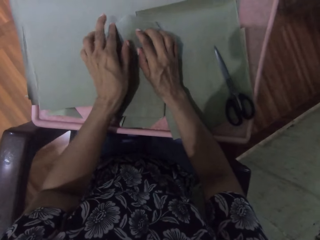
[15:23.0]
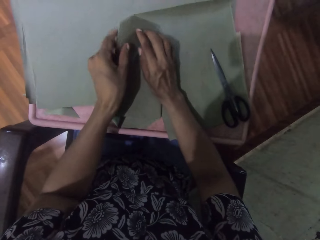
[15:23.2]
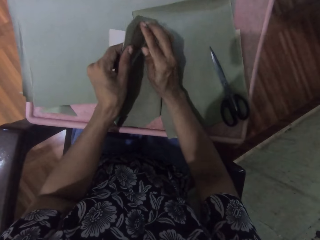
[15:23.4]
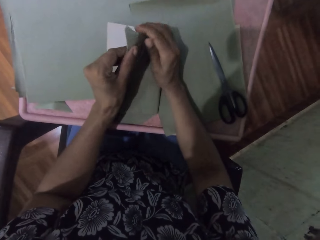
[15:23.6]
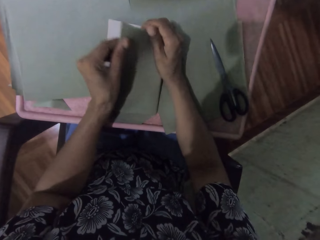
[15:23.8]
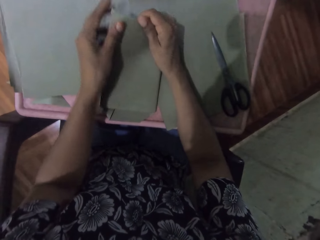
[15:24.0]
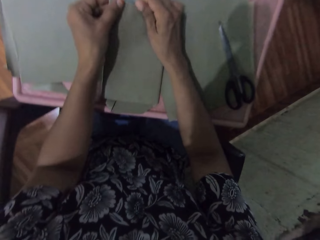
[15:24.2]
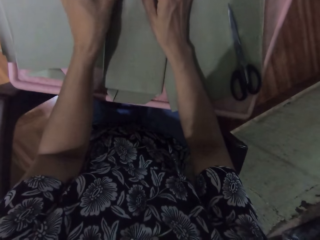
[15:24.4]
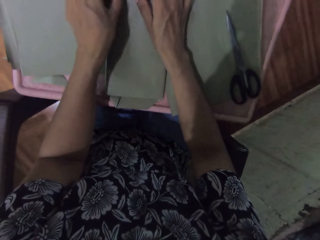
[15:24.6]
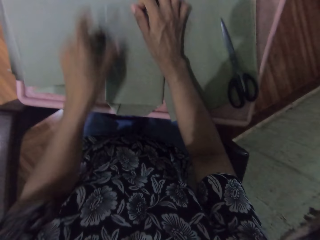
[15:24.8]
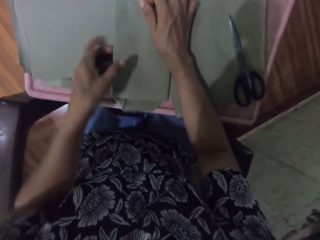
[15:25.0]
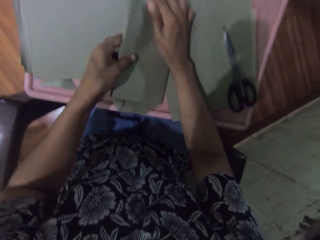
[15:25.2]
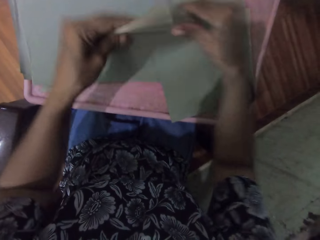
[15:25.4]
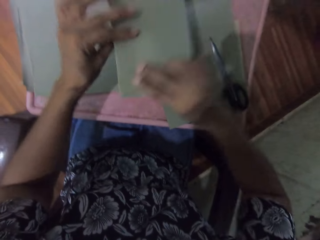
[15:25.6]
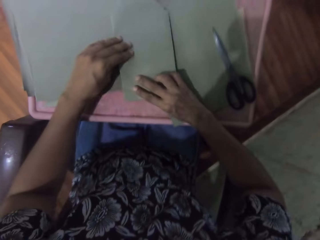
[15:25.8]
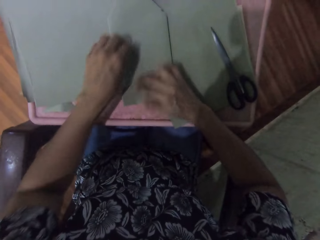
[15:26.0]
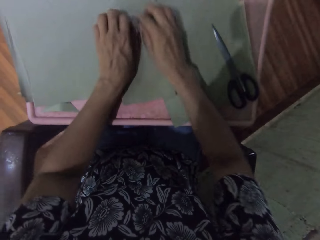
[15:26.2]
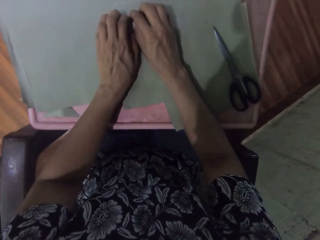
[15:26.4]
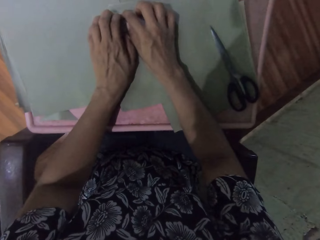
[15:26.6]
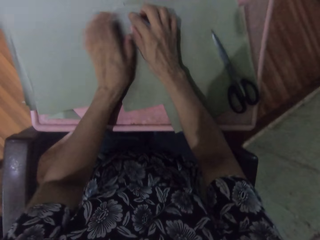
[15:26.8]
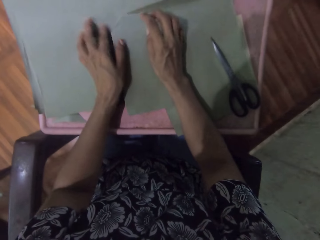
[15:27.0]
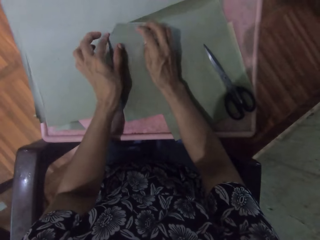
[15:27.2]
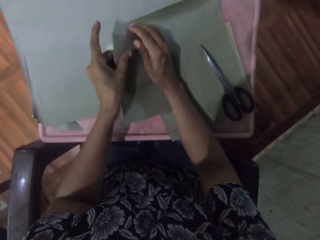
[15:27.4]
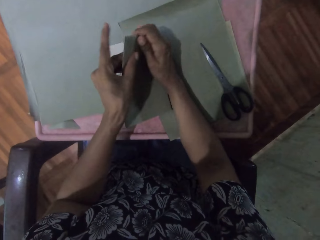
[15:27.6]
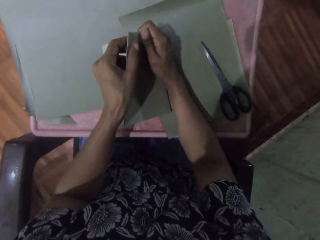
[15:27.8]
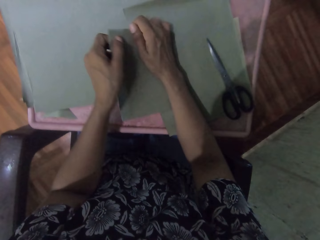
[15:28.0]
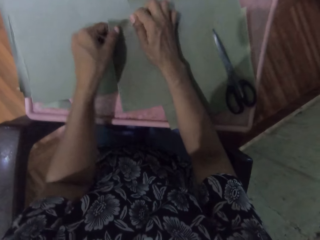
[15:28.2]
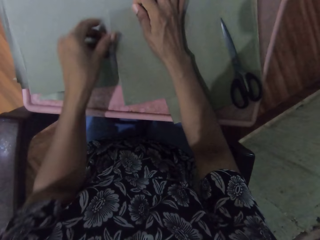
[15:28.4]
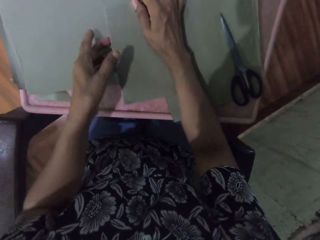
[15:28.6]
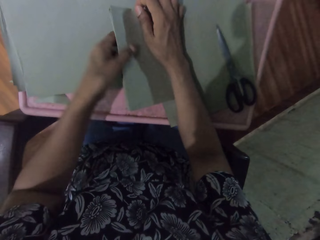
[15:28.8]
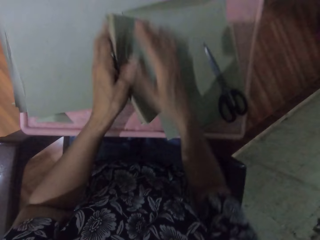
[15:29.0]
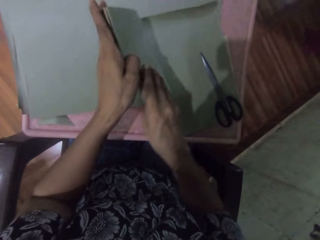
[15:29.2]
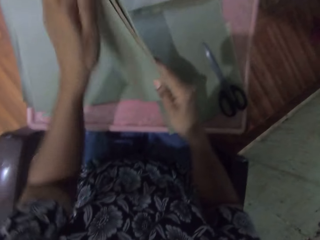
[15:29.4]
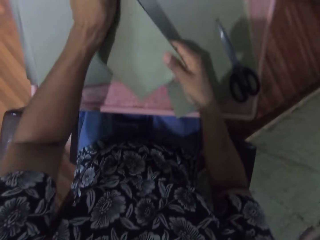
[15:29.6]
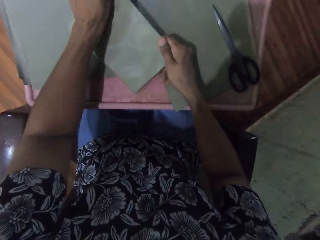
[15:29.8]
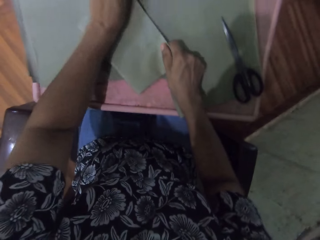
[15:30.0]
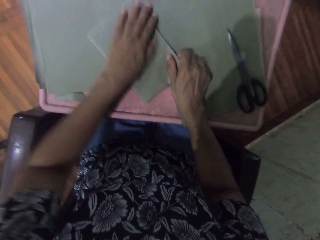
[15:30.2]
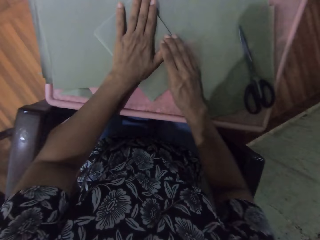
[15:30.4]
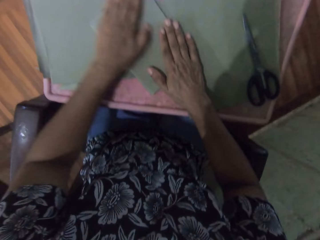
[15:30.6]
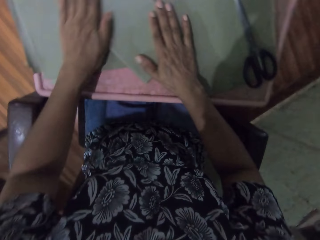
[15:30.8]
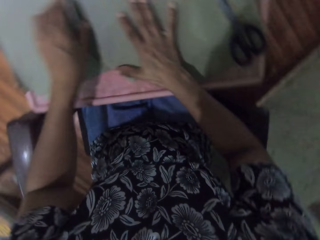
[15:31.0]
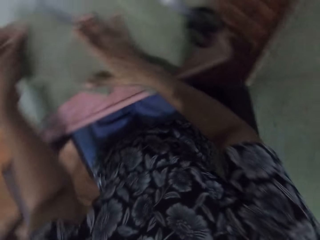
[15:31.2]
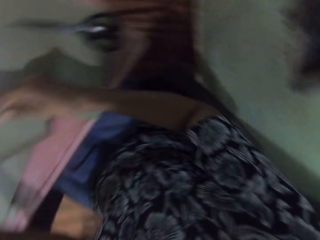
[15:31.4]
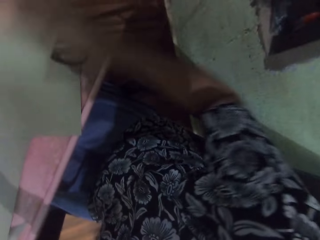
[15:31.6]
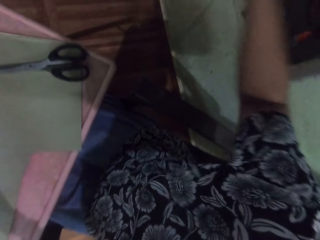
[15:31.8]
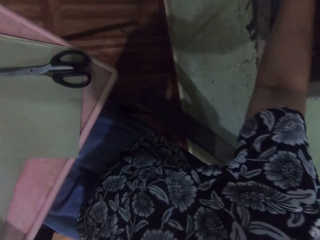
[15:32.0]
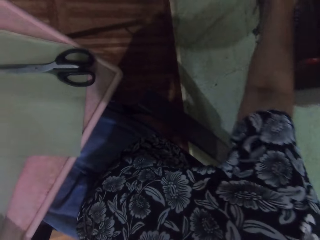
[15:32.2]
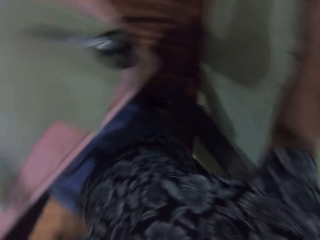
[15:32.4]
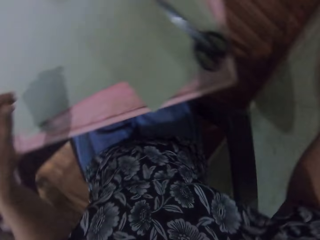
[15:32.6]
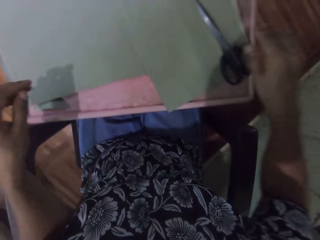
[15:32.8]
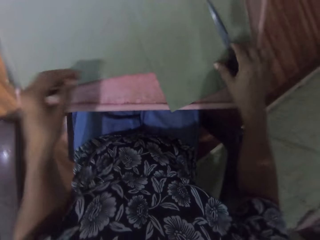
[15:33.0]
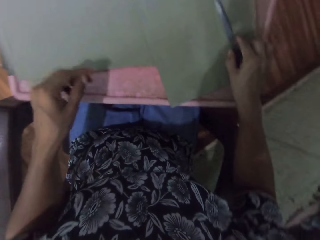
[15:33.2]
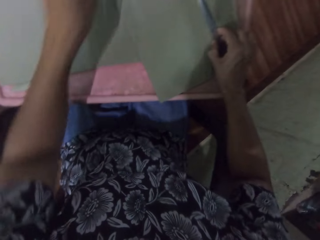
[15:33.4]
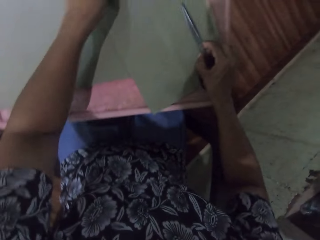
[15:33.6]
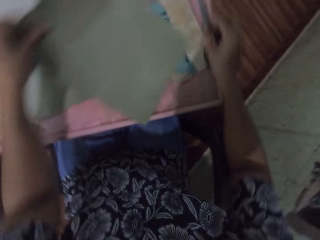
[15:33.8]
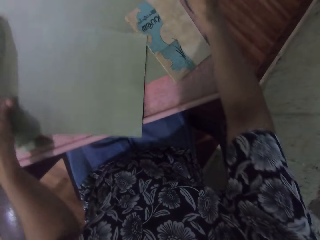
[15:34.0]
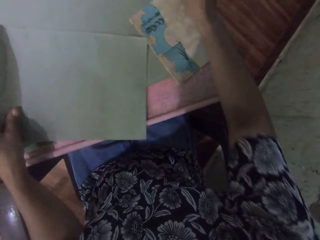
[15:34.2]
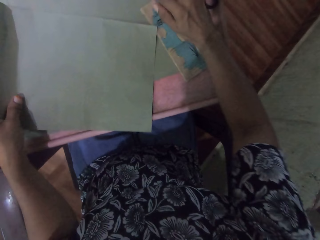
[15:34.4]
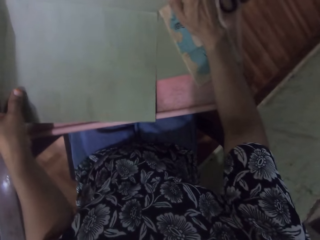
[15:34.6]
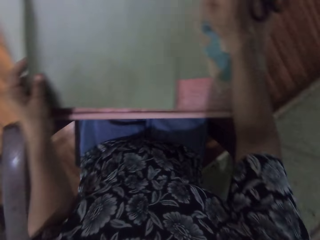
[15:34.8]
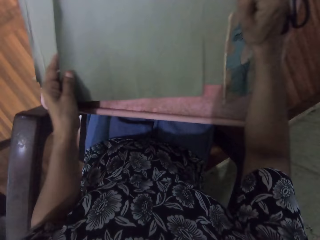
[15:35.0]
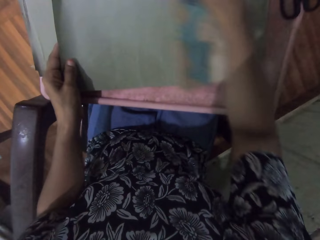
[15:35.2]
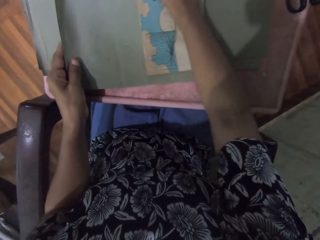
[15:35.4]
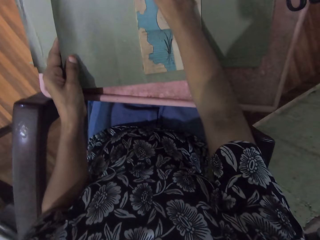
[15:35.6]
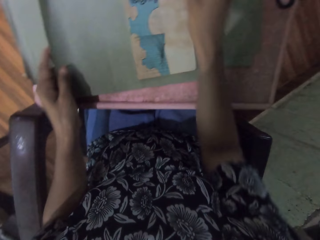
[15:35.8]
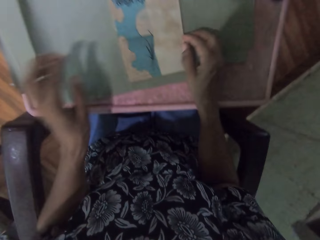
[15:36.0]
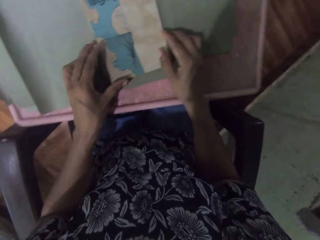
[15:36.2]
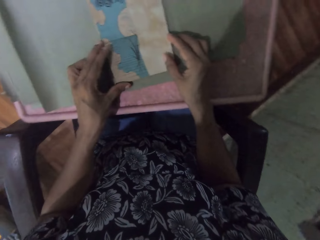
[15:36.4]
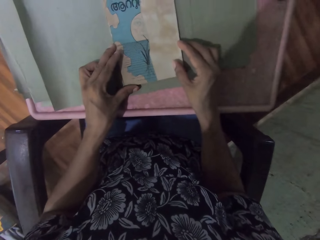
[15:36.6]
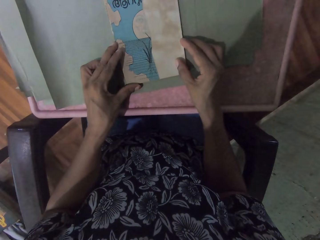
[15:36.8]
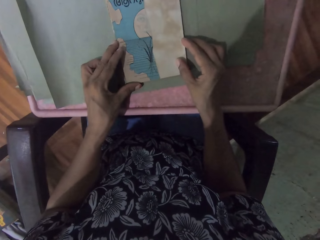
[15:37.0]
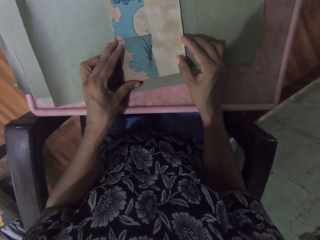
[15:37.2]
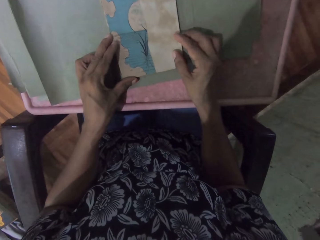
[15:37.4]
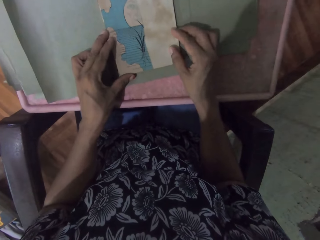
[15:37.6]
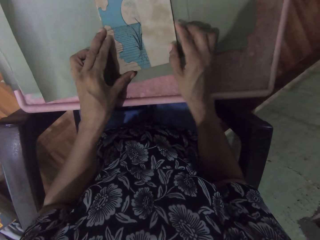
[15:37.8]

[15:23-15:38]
The camera wearer wraps the book on the table with the cardboard paper with both hands. She turns the book on the table with both hands. She wraps the book on the table with the cardboard paper with both hands. She turns the book on the table with both hands. She smoothens the cardboard paper on the book on the table with both hands. She picks the book from the table with both hands. She drops the book on a shelf with her right hand. She picks the scissors from the table with her right hand. She picks the cardboard paper from the table with her left hand. She places the cardboard paper on the table with her left hand. She drops the scissors in her right hand on the table. She picks a book from the table with her right hand. She places the book on the cardboard paper on the table with her right hand. She adjusts the book on the cardboard paper on the table with both hands.

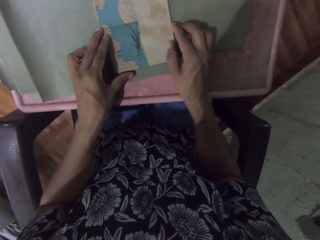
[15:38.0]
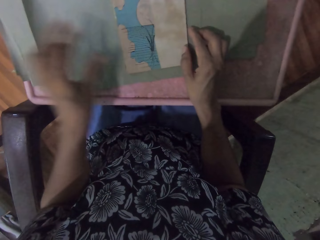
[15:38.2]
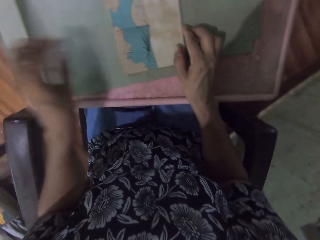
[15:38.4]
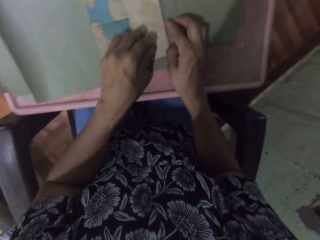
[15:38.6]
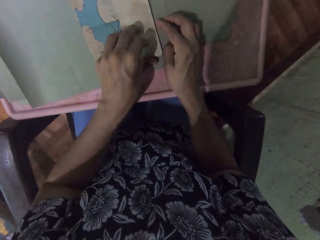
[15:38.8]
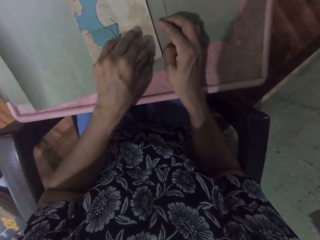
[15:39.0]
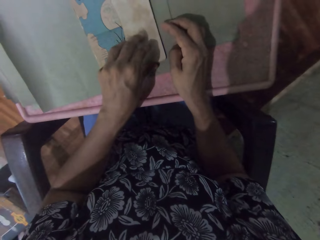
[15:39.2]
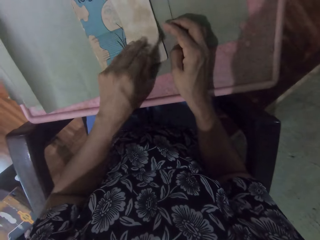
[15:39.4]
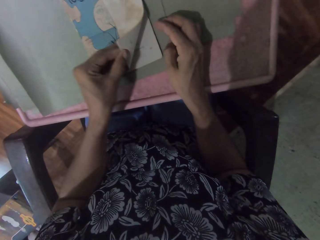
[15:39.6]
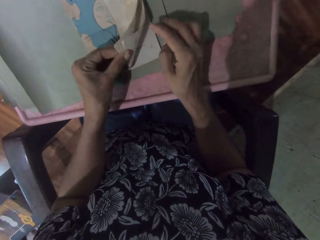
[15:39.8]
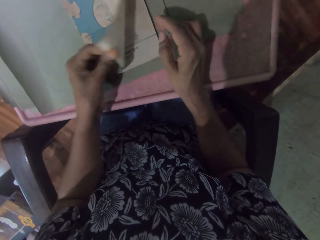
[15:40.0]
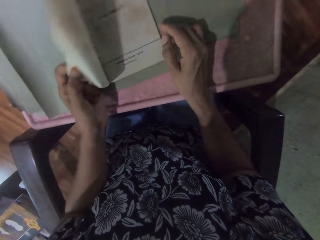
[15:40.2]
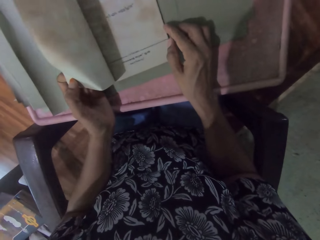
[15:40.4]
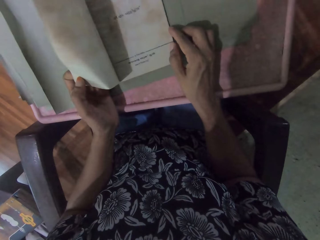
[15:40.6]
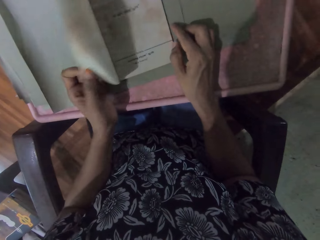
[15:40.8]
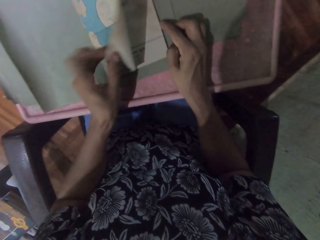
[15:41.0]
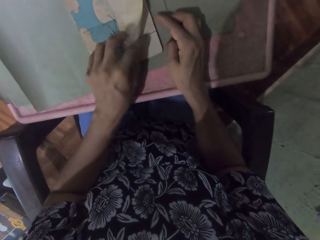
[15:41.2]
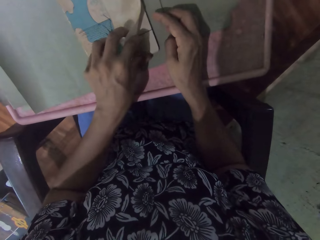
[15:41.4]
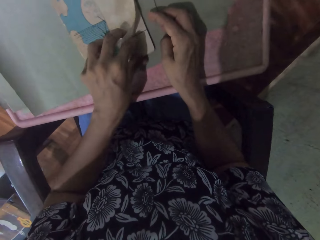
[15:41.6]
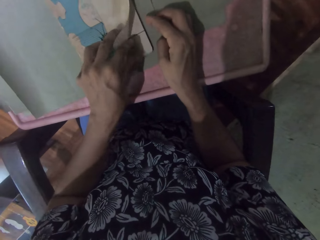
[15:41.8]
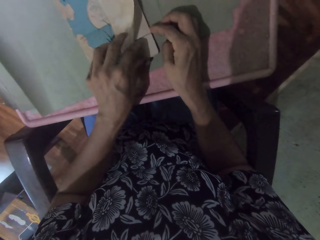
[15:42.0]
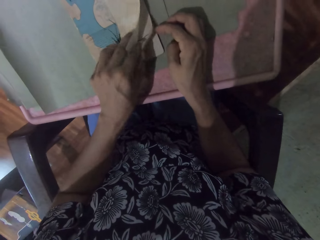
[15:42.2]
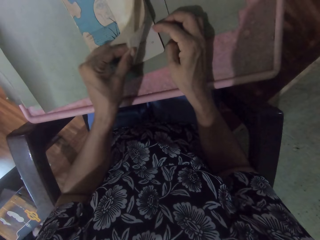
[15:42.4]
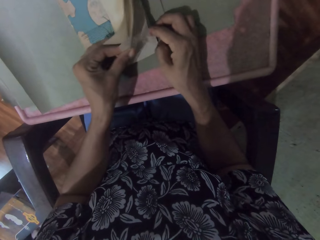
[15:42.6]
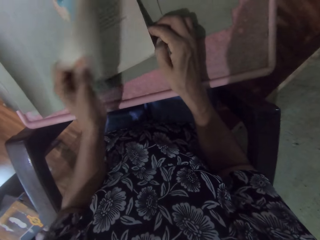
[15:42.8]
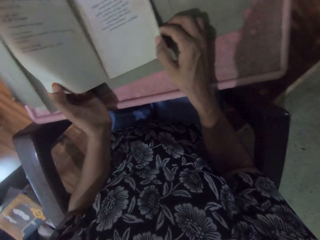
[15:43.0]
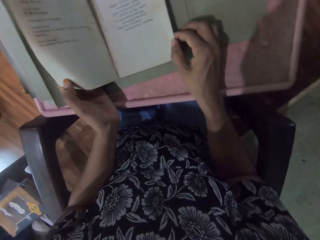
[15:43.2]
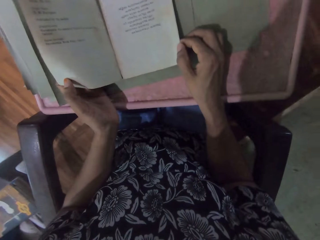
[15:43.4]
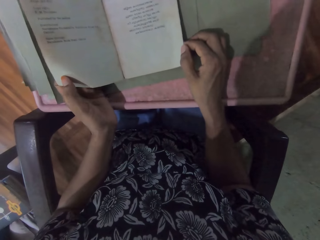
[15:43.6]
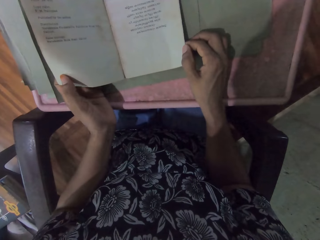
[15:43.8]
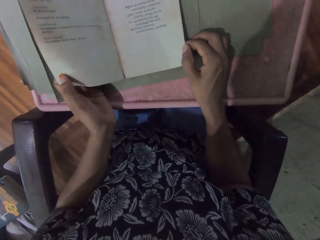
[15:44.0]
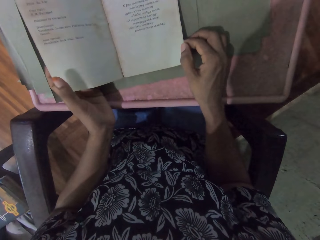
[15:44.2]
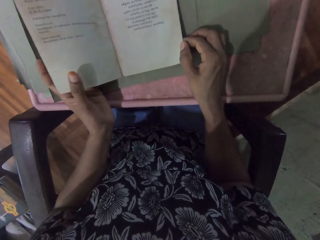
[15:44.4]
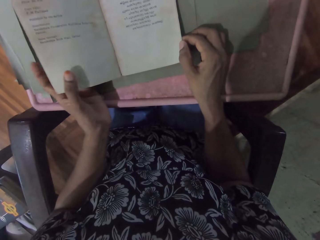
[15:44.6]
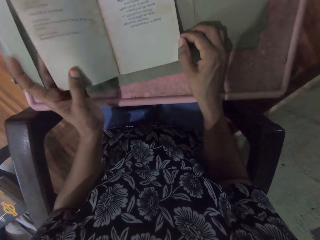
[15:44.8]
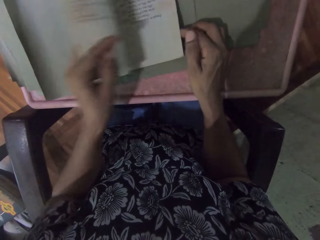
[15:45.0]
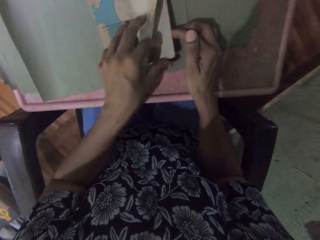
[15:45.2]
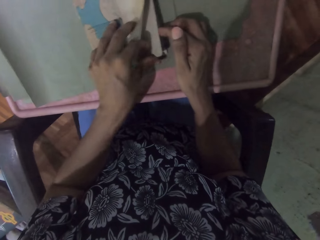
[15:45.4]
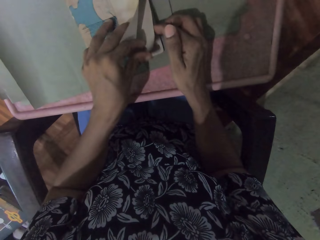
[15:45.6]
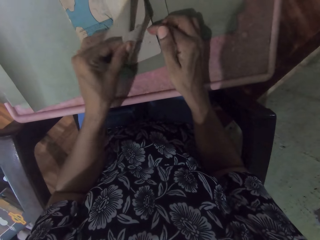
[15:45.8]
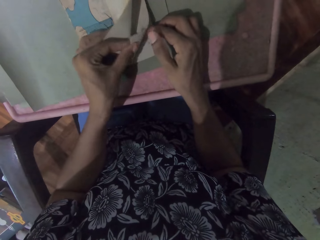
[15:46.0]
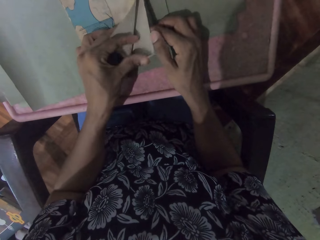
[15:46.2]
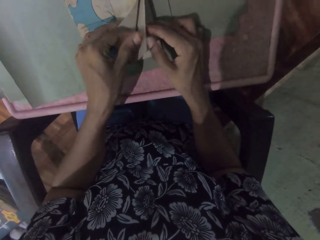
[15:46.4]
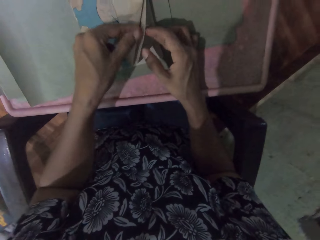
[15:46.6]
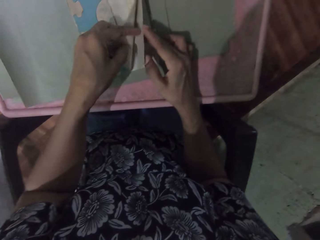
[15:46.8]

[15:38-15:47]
The camera wearer flips the cover page of the book on the cardboard on the table with her left hand. She flips a page of the book on the cardboard on the table with her left hand. She flips a page of the book on the cardboard on the table with her left hand again.
